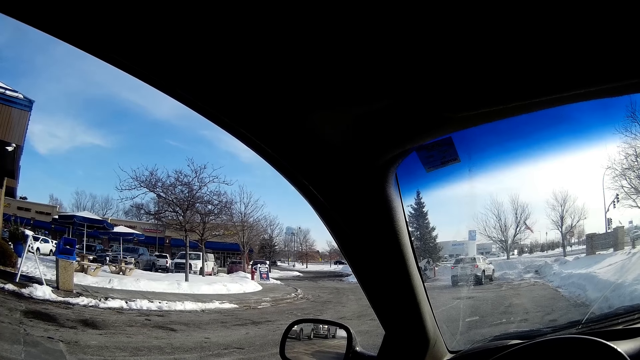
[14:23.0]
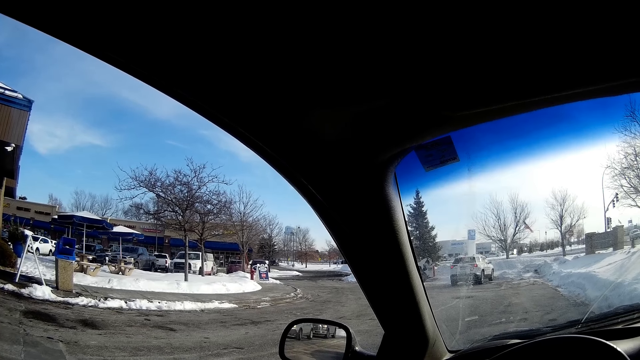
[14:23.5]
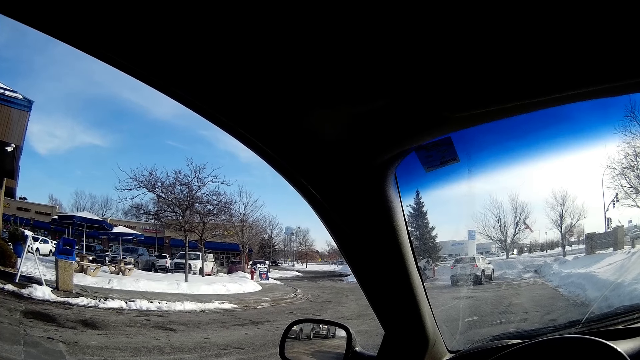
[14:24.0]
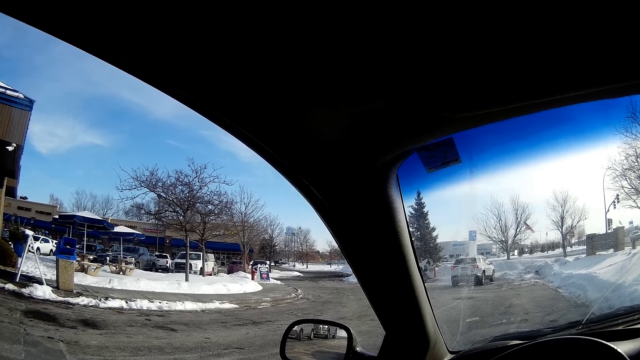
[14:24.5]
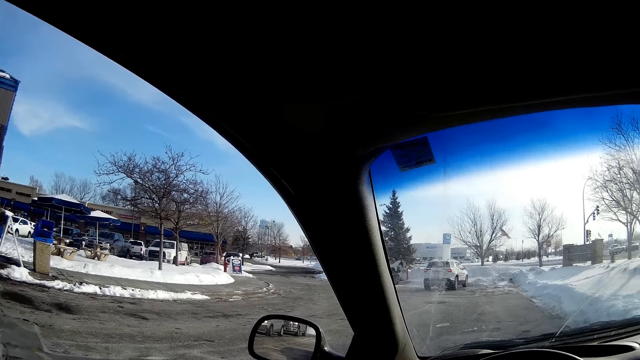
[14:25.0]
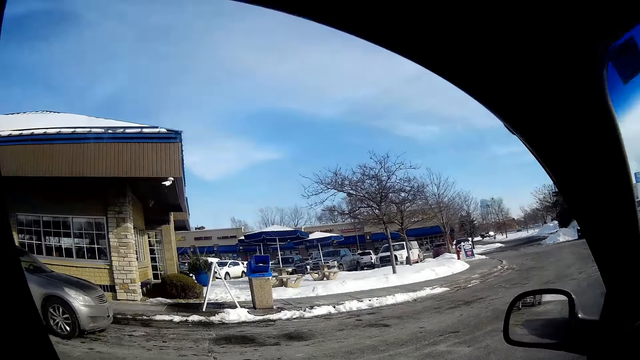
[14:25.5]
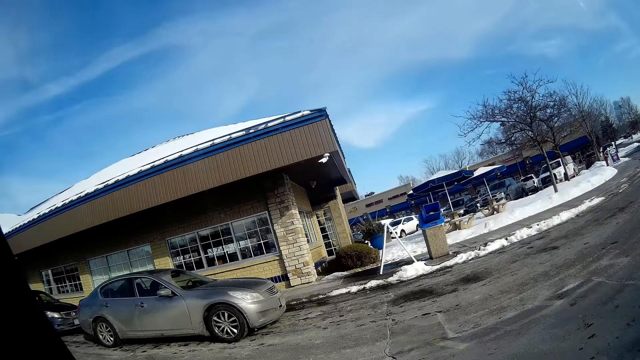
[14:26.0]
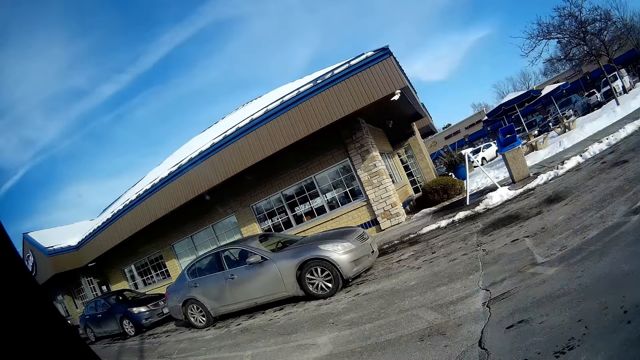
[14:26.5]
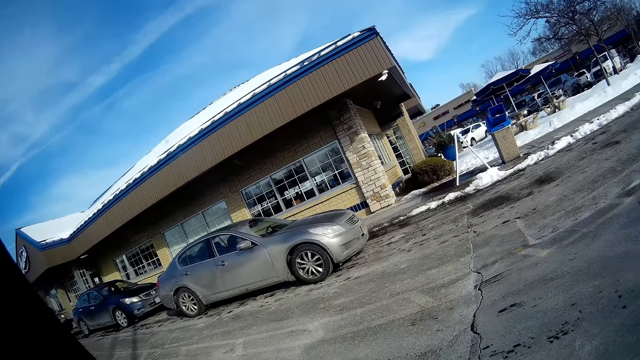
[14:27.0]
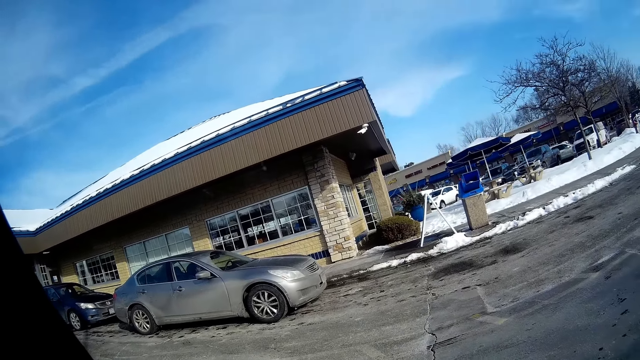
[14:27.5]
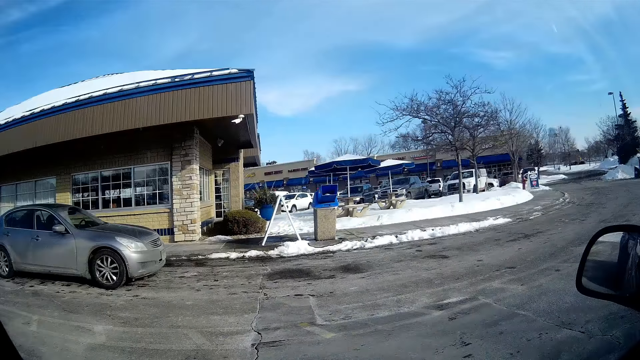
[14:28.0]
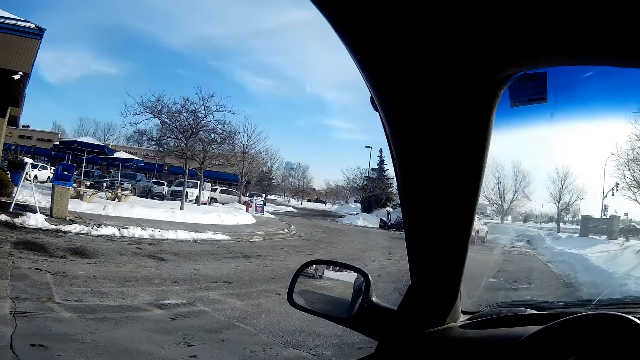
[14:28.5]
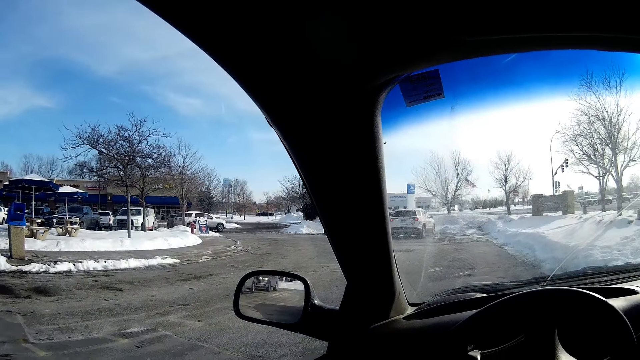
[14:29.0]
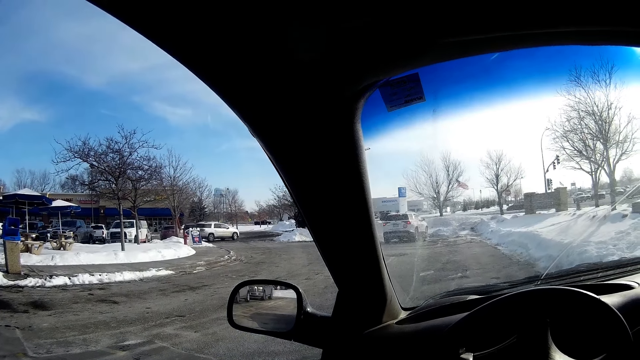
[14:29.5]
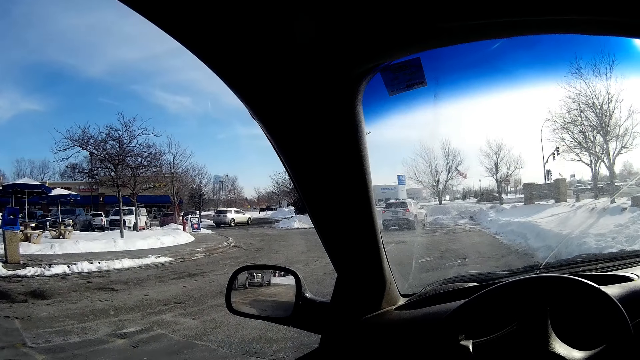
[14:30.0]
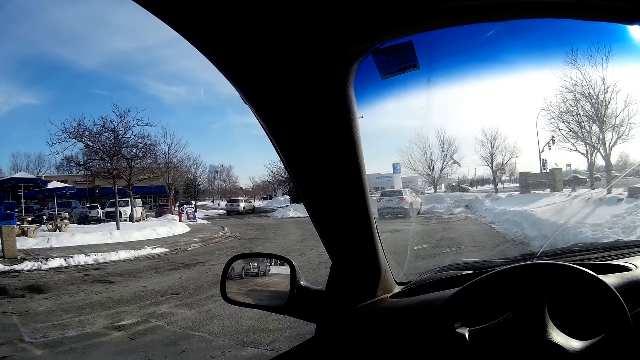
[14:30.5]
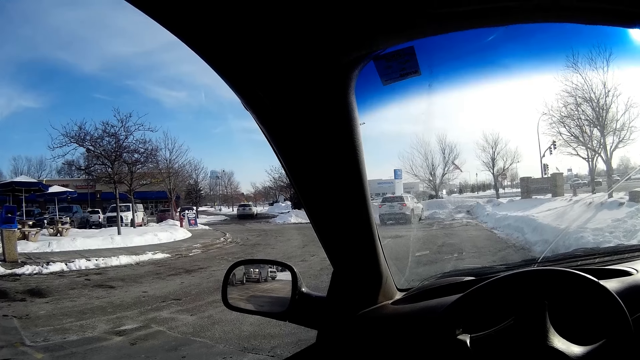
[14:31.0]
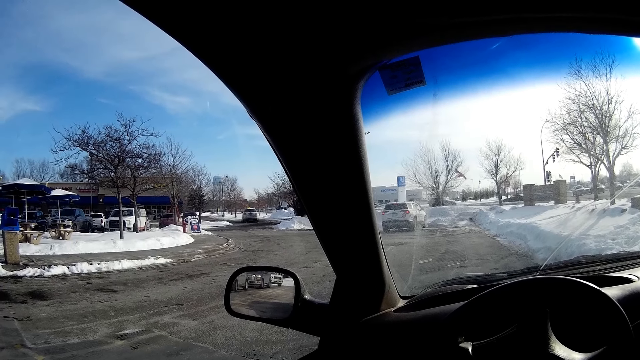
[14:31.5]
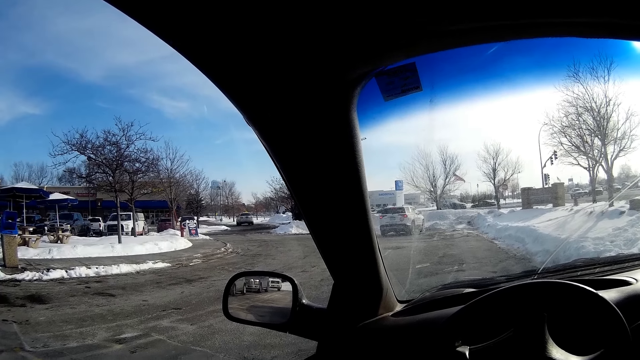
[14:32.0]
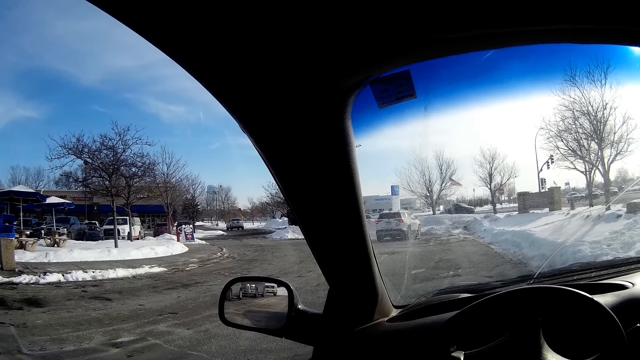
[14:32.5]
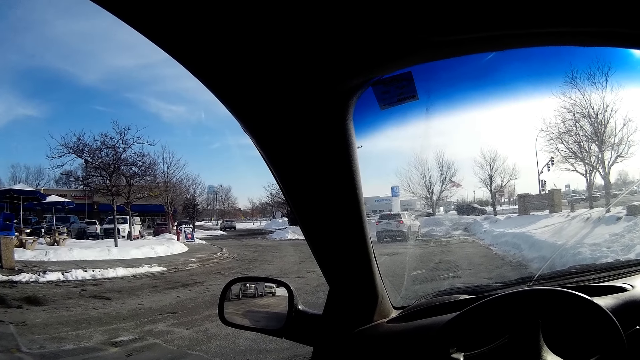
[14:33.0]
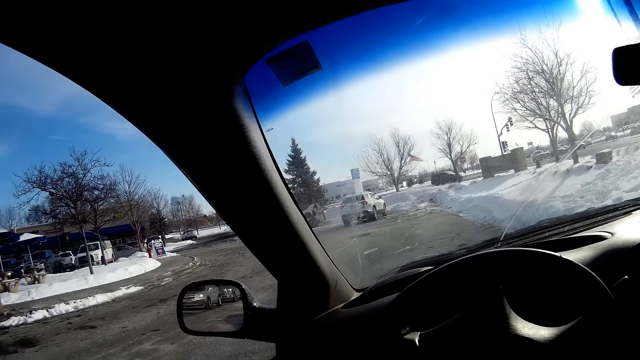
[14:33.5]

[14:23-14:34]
The camera wearer looks on the left side of the car. They look at the road.
